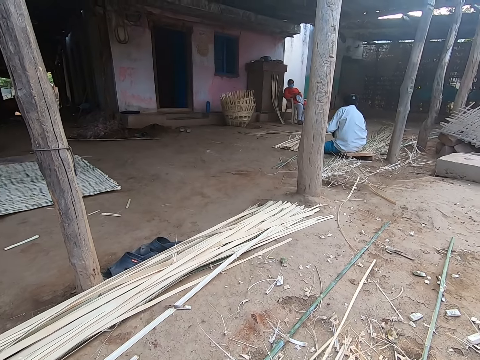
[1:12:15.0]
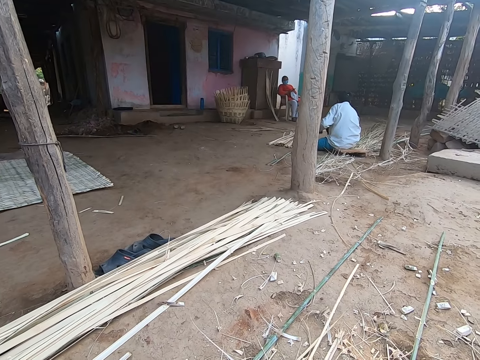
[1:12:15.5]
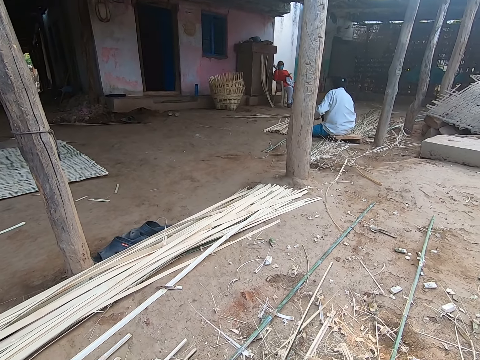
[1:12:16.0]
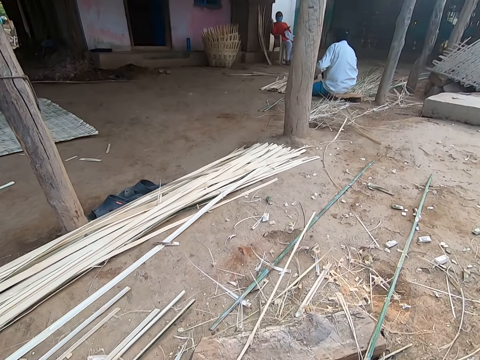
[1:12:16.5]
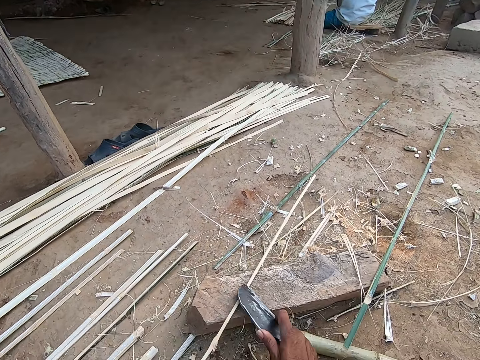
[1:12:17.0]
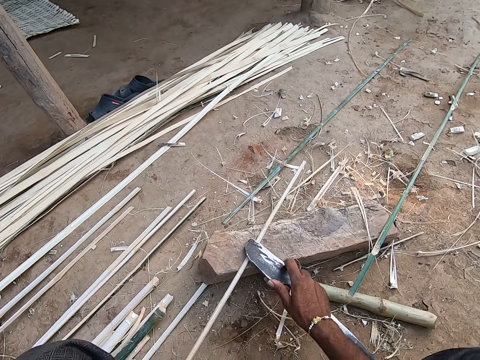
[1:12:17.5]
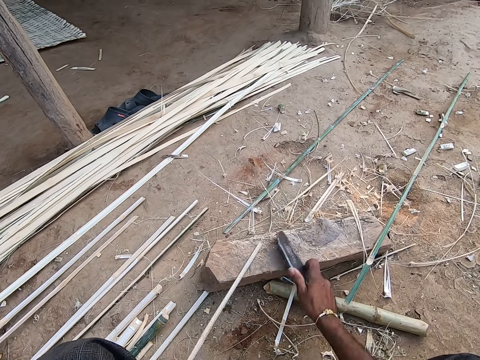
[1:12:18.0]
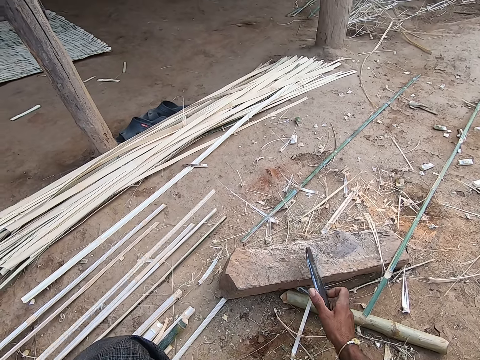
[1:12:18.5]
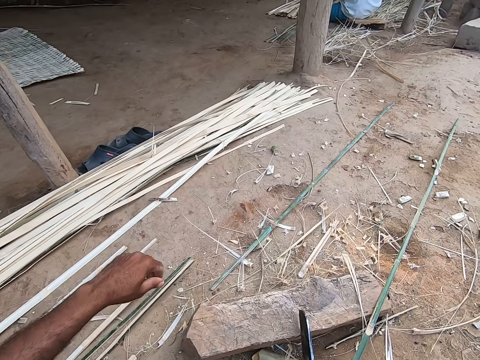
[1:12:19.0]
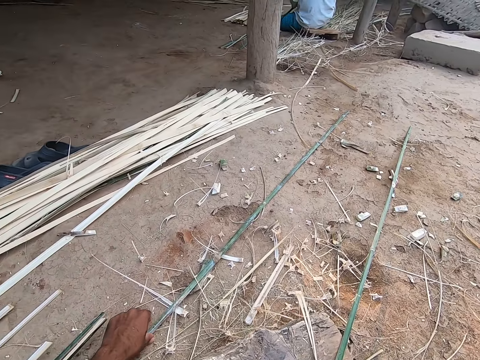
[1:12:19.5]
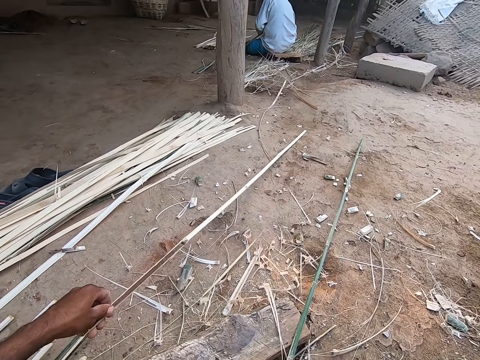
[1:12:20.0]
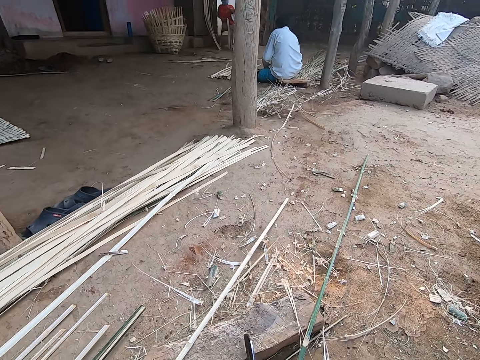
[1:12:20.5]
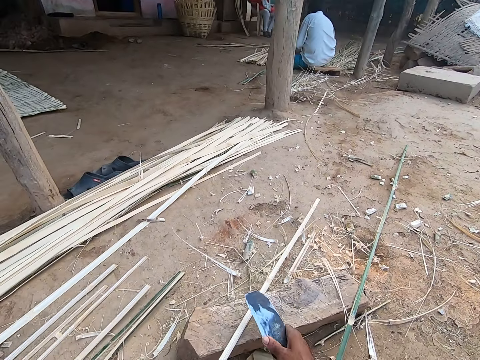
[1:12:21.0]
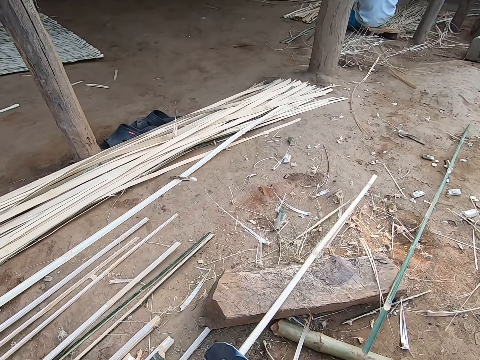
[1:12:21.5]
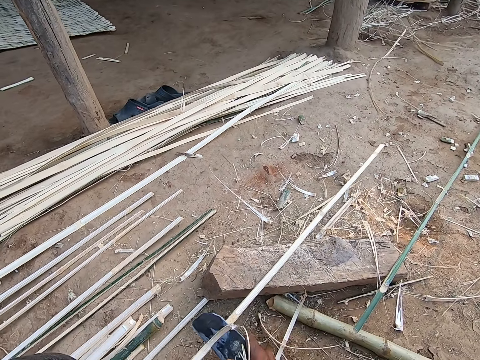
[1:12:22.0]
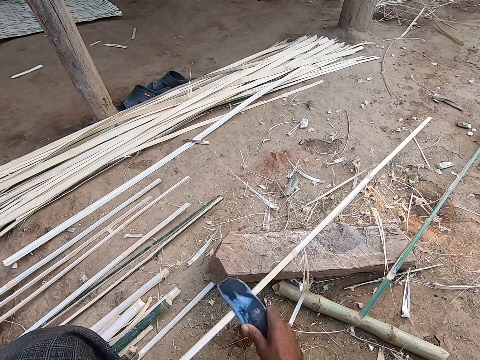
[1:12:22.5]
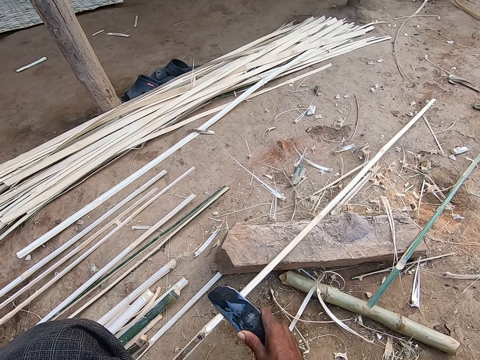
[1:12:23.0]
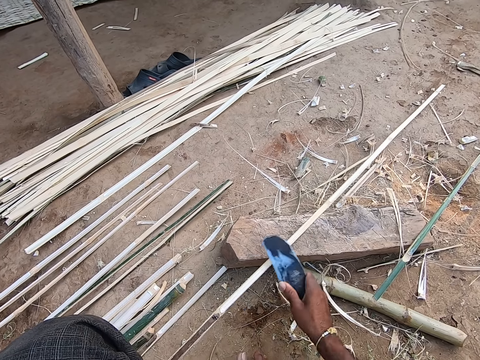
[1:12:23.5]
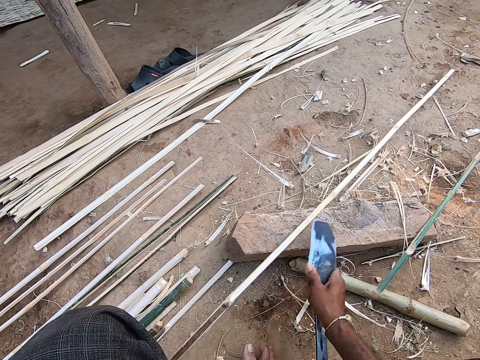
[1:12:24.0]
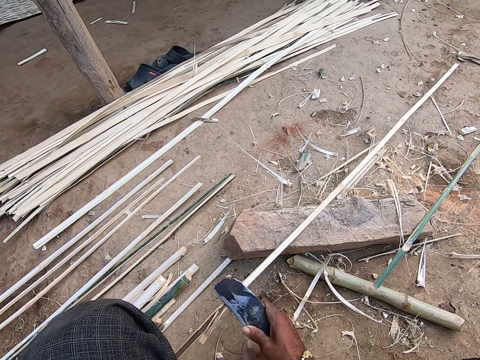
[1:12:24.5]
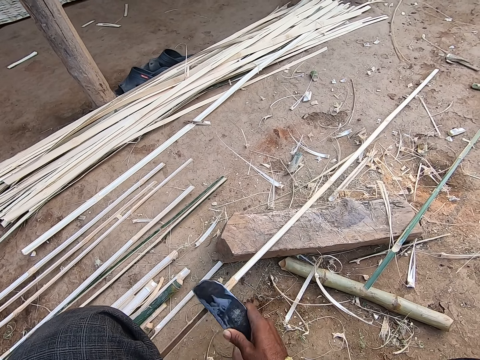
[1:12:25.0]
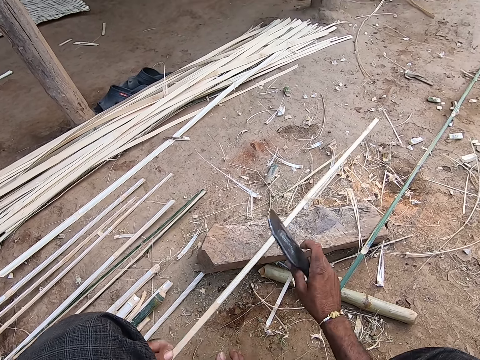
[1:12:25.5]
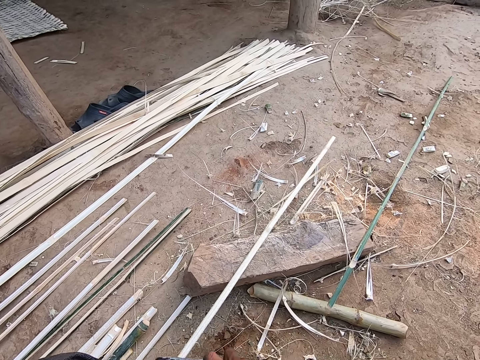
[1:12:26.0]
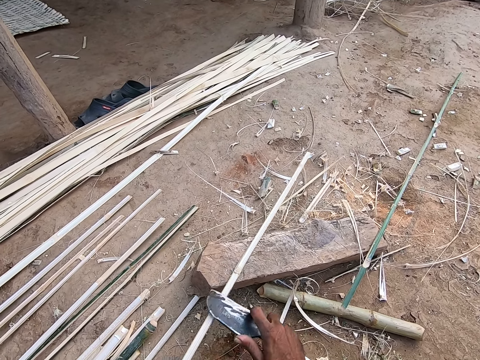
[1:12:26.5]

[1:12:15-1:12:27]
A person speaks to the camera wearer. The camera wearer drops the bamboo strip on the ground with his left hand. He speaks to the person. He moves a bamboo strip from the ground to the wood with his left hand. He scrapes the bamboo strip with the picking knife in his right hand.

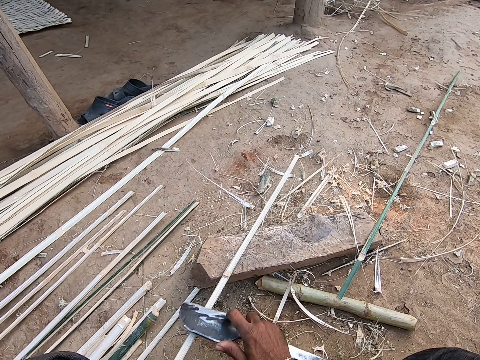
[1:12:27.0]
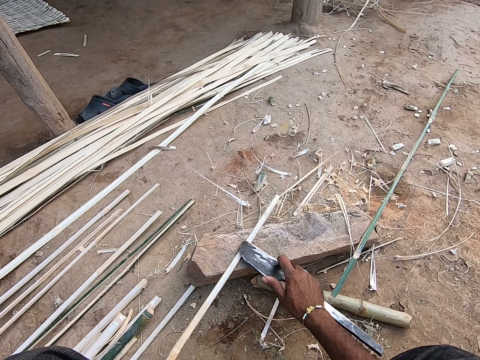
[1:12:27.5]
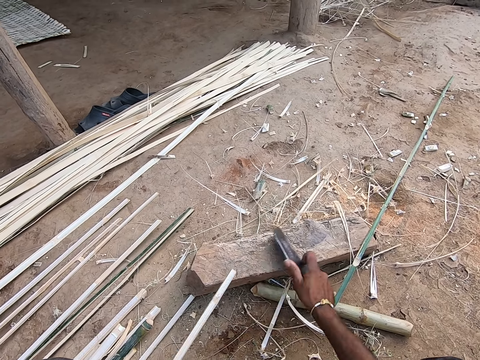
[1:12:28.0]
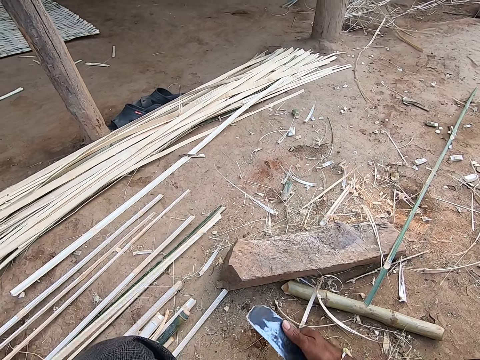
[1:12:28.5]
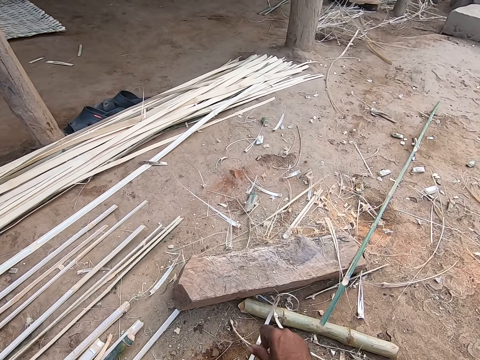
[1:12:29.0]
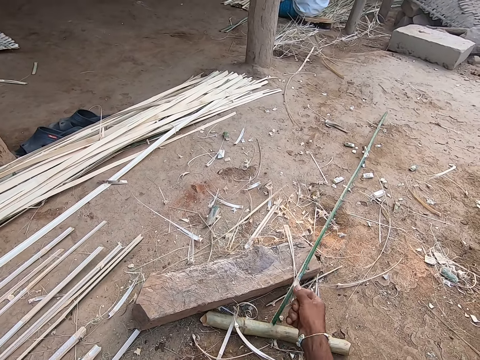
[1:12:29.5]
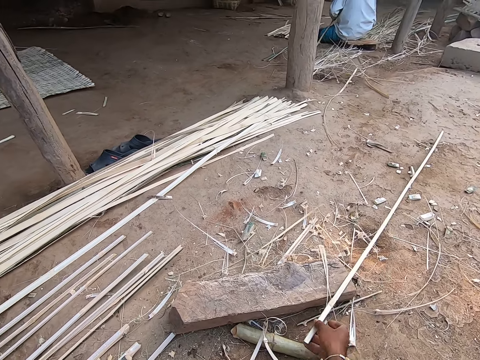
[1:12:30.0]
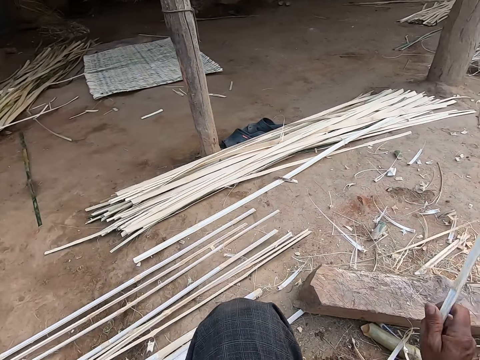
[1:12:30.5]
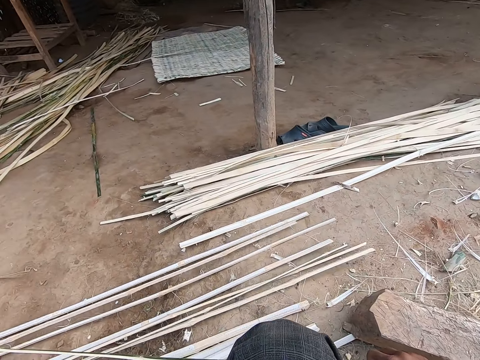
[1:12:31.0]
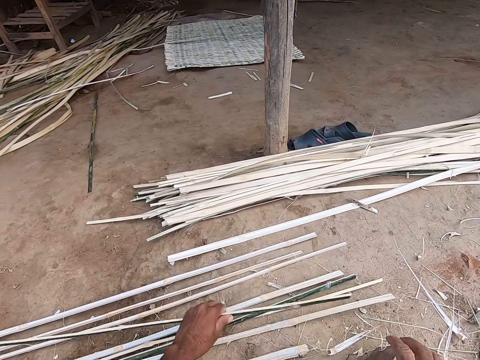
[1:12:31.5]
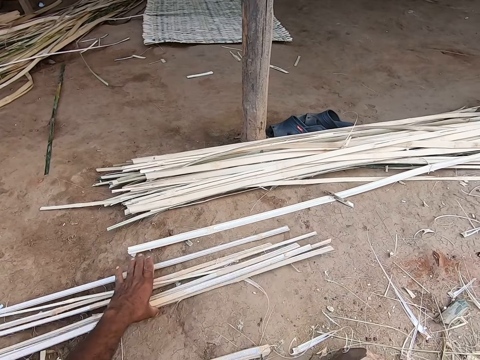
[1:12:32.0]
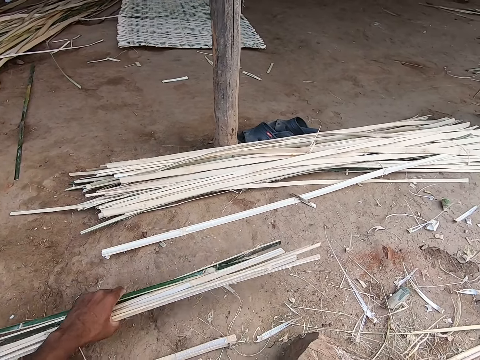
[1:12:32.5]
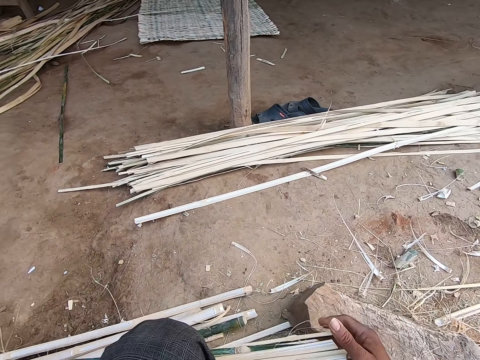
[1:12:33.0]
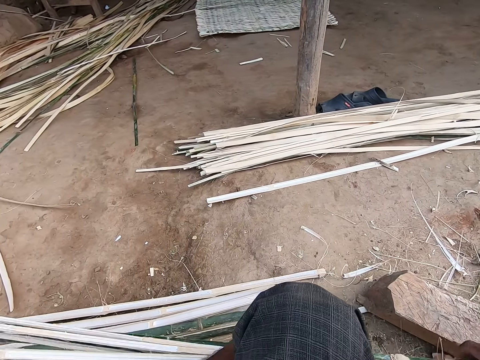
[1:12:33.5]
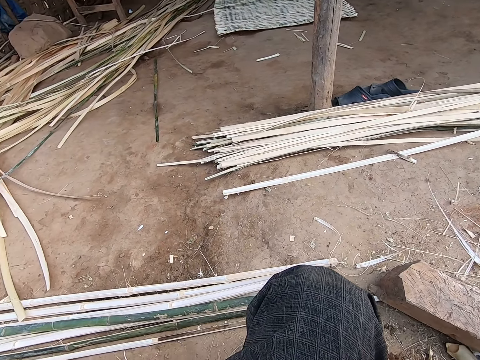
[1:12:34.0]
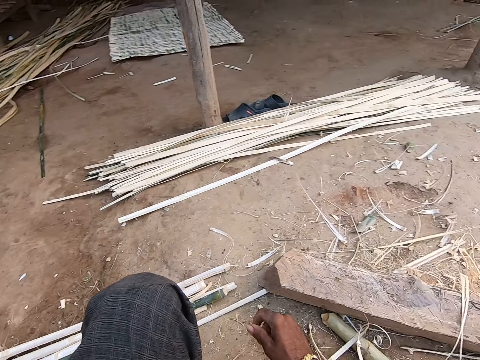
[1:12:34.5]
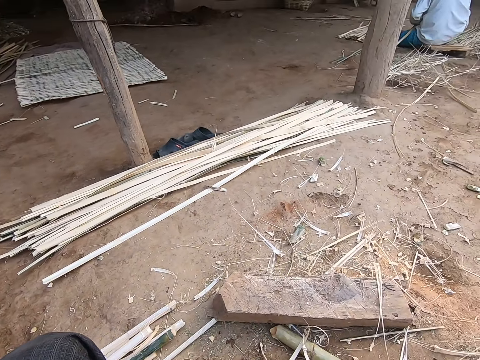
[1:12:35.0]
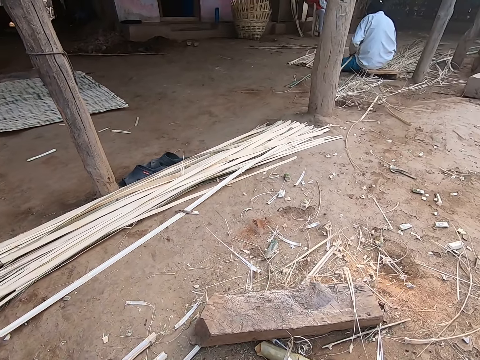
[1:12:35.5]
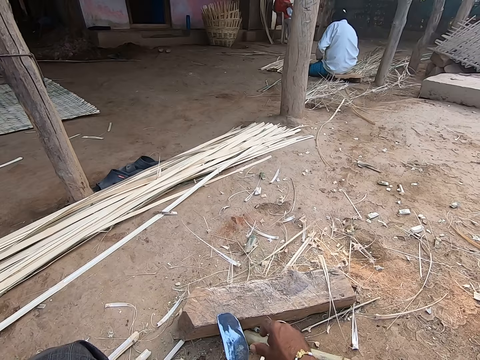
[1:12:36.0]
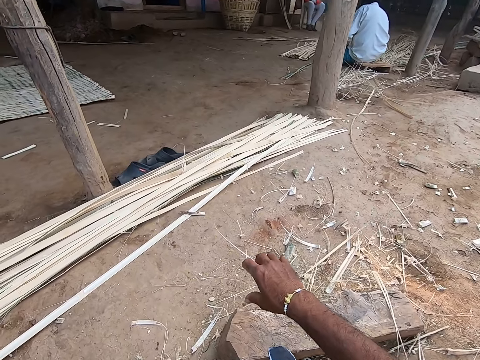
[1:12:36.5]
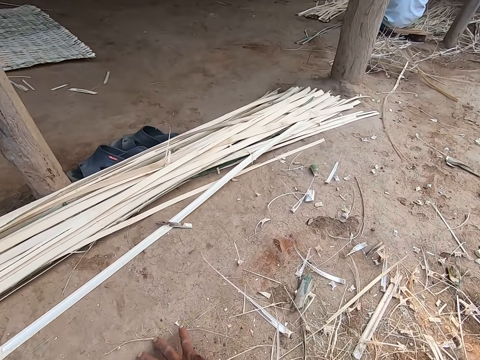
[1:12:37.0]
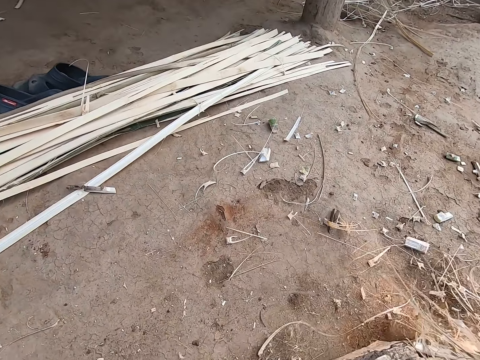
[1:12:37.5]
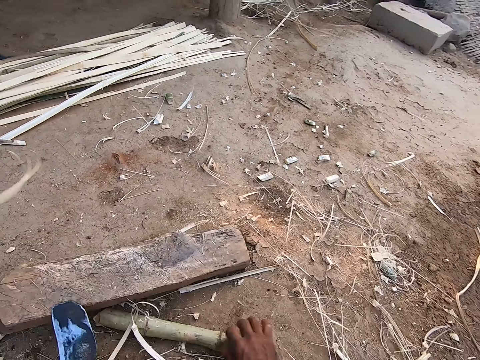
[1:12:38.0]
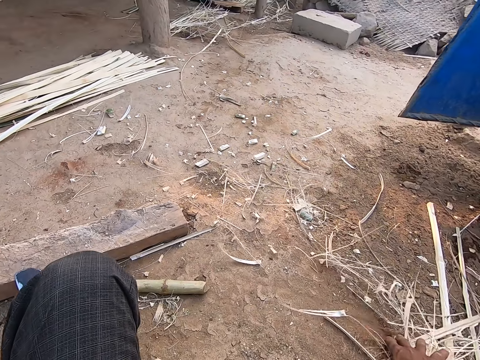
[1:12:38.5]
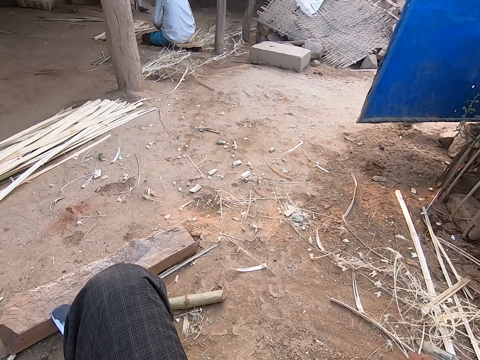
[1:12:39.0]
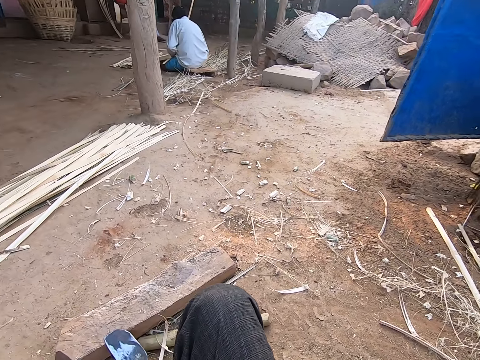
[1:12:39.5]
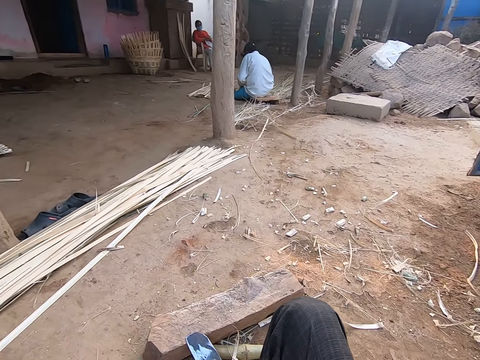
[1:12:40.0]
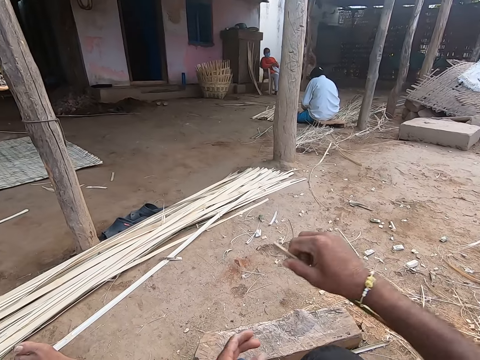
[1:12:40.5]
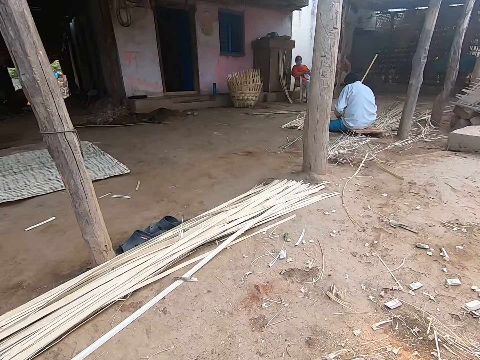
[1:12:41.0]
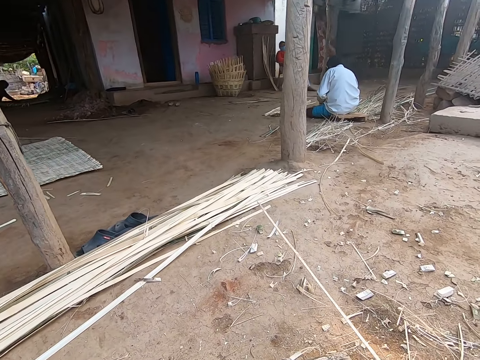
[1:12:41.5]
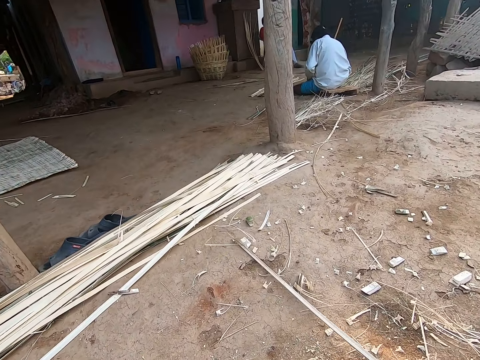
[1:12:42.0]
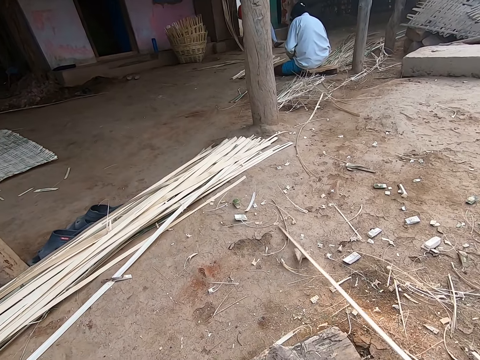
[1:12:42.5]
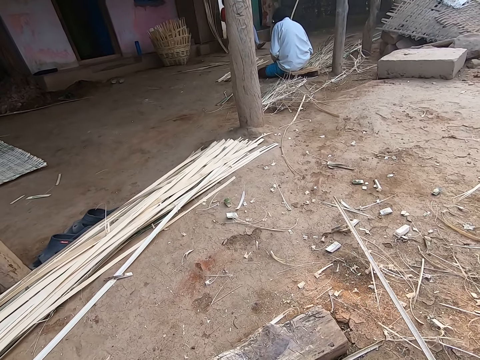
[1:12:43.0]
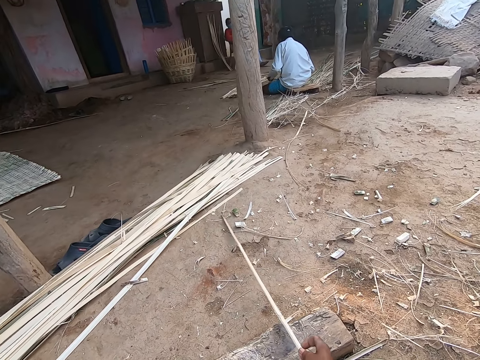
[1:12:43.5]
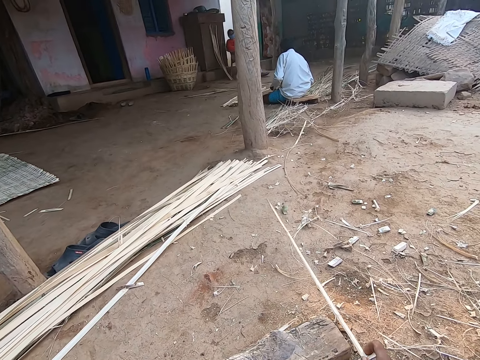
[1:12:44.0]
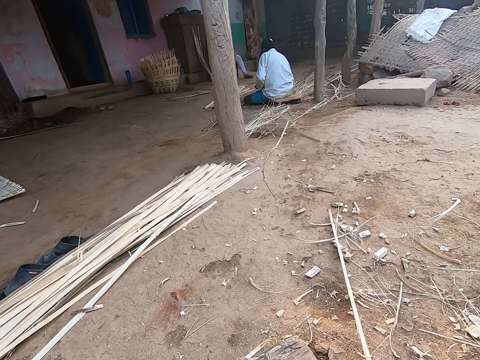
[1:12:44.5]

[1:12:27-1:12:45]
The camera wearer drops the bamboo strip or stick on the ground with his left hand. He drops the picking knife on the ground with his right hand. He picks a bamboo strip from the ground with his right hand. He passes the bamboo strip from his right hand into his left hand. He drops the bamboo strip on the ground with his left hand. He picks some bamboo strips from the ground with his left hand. He assembles the bamboo sticks. He adjusts the bamboo strips in his left hand with his right hand. He drops the bamboo strips on the ground with both hands. He drops the picking knife on the wood with his right hand. He speaks to a person. The camera wearer clears the ground with his right hand. He clears the ground with a bamboo strip in his right hand. He picks a bamboo stick.
